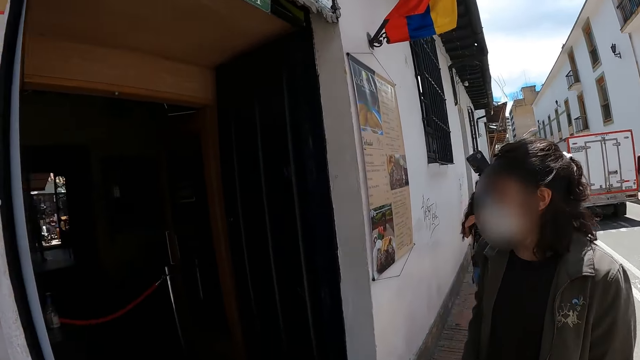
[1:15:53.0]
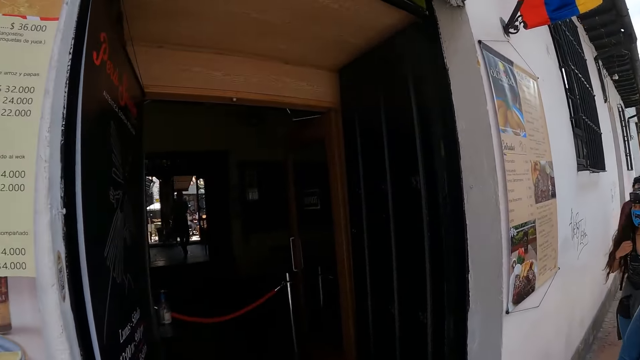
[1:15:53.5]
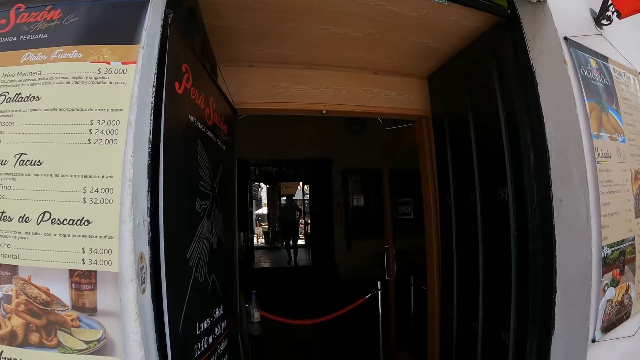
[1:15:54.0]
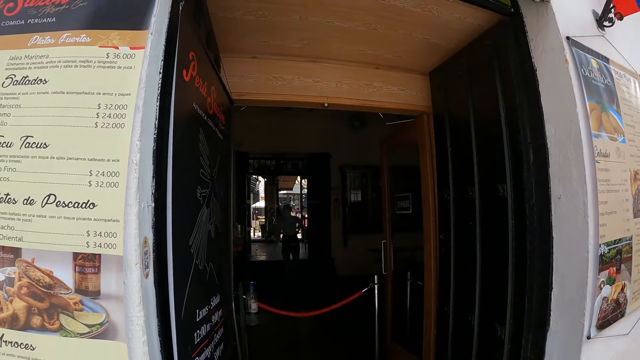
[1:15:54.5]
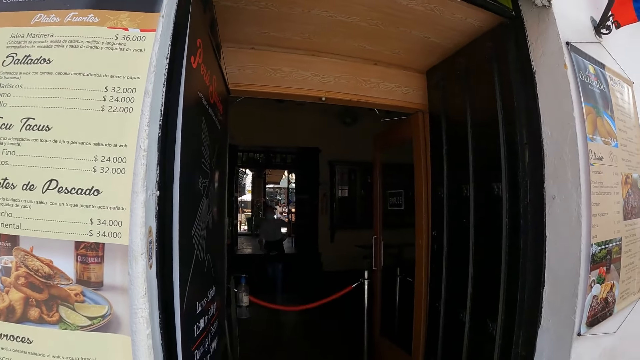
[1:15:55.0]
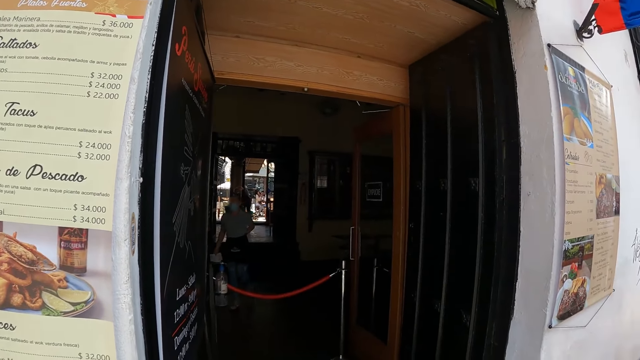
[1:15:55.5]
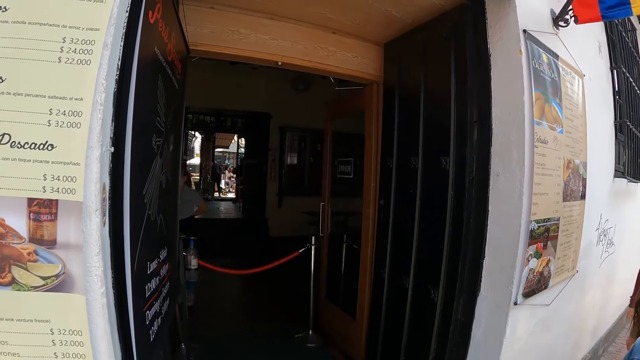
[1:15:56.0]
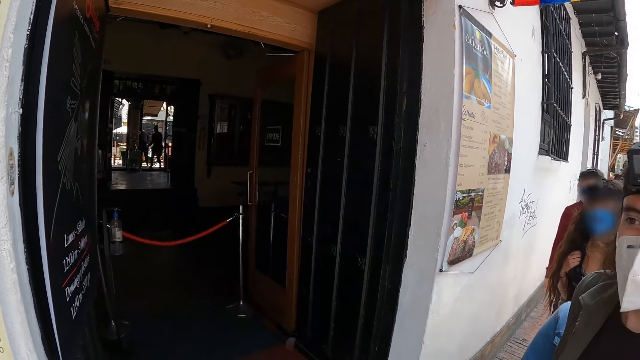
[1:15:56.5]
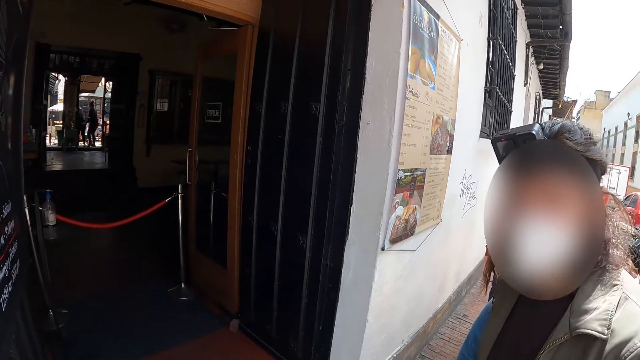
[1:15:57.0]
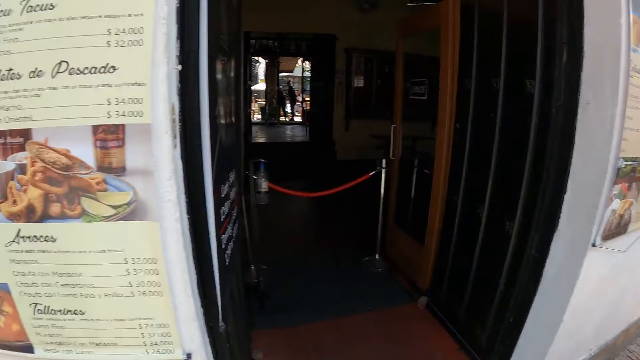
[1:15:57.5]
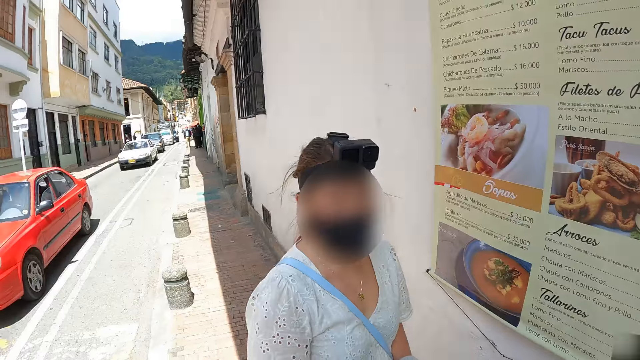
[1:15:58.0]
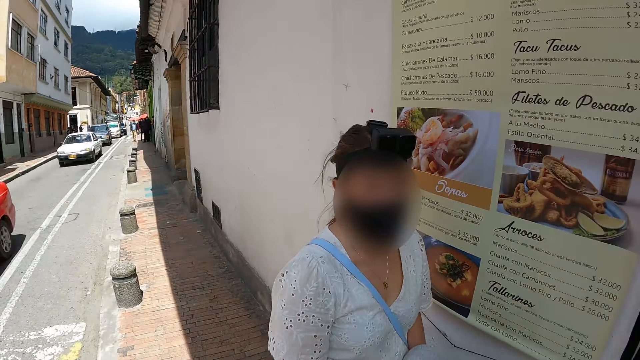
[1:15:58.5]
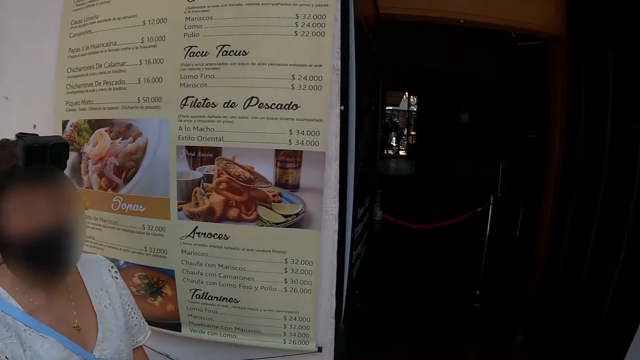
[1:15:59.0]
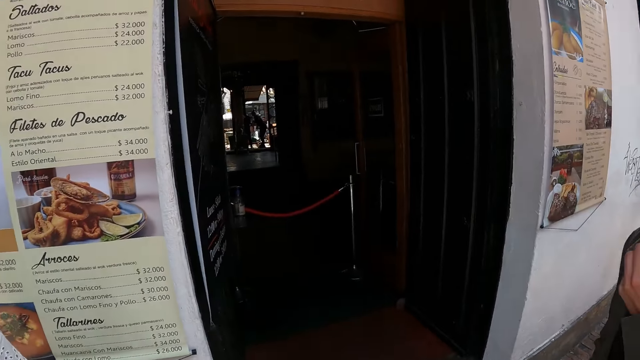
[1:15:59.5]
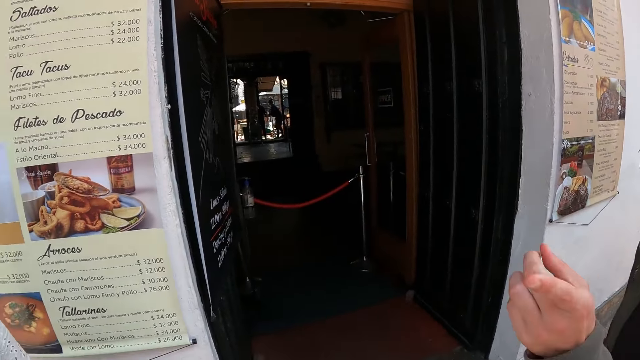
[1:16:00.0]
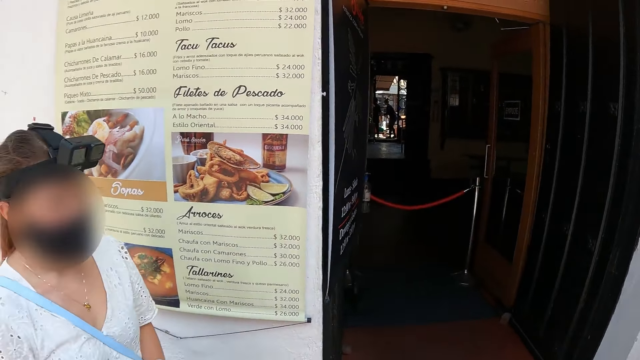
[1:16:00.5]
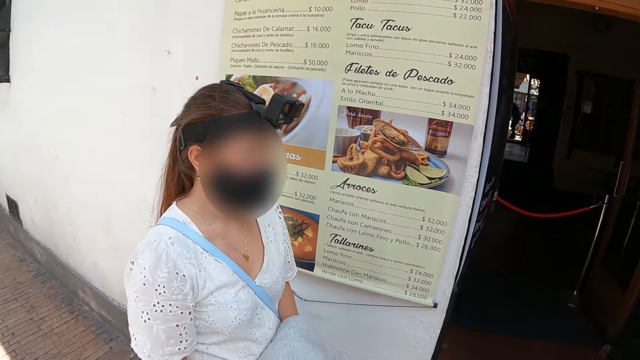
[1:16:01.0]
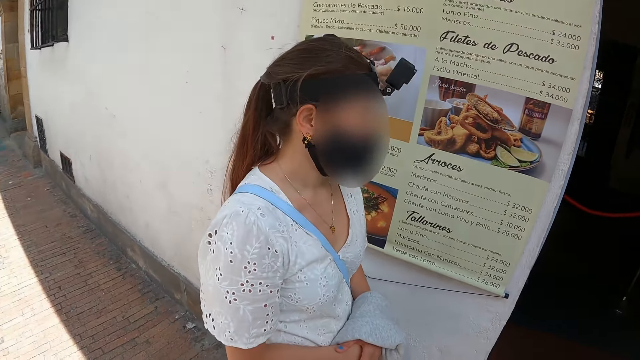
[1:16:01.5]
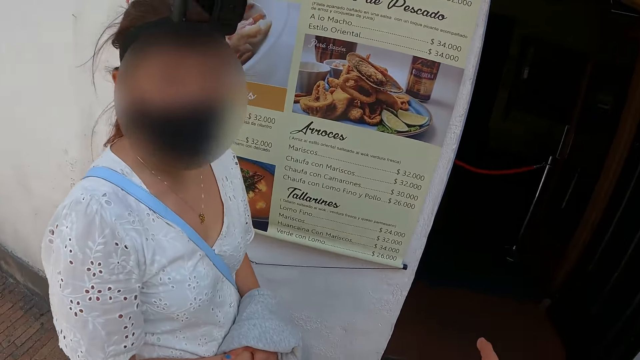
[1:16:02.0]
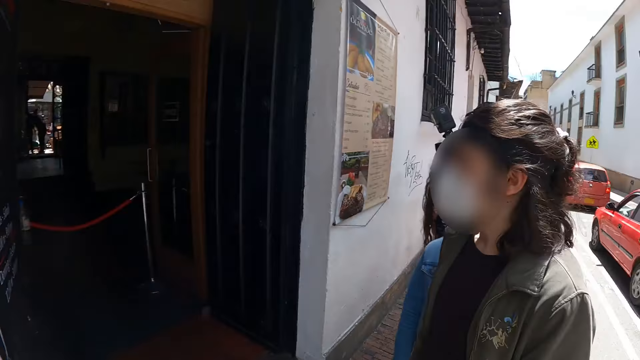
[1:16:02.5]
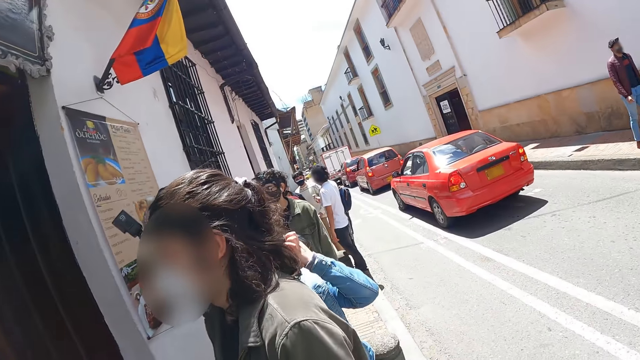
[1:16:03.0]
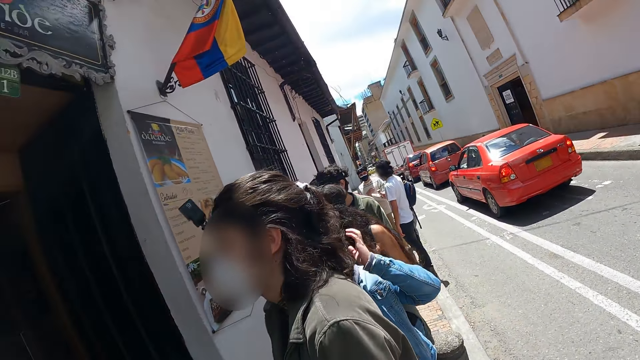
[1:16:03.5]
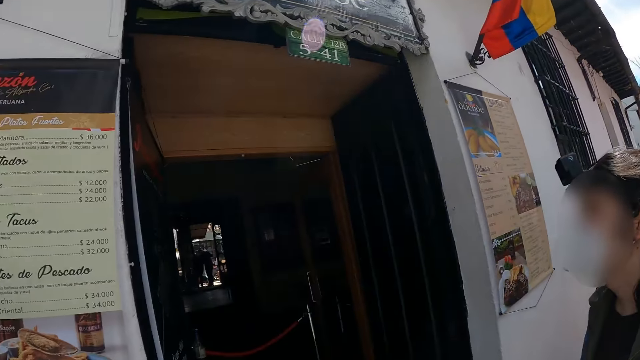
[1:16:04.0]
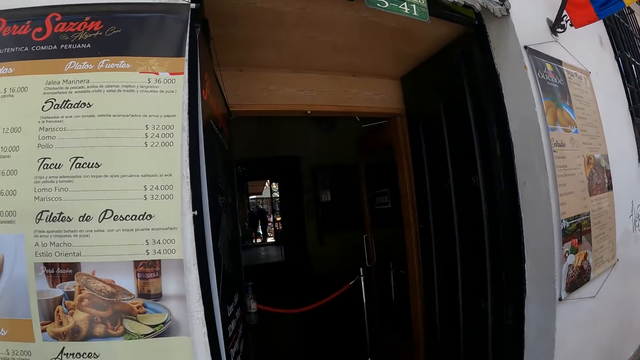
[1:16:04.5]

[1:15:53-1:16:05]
The camera wearer looks around the open area. They look at a man. The man points at a woman. The man does a hand gesture. The camera wearer looks at the woman. They look around the open area.

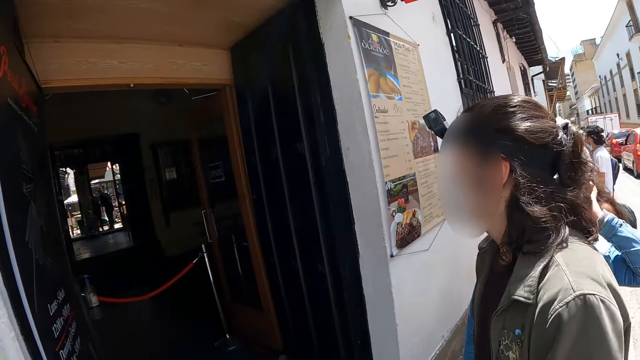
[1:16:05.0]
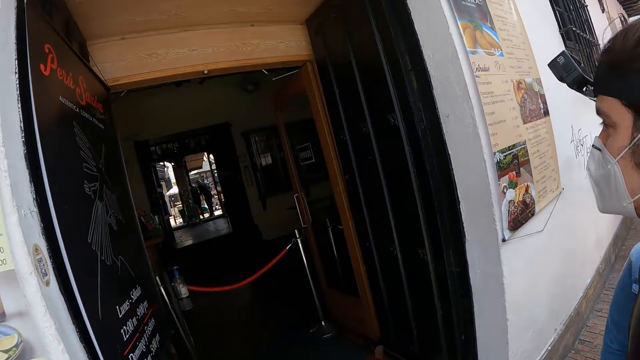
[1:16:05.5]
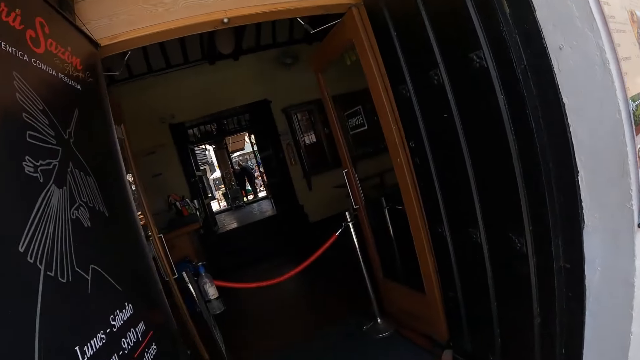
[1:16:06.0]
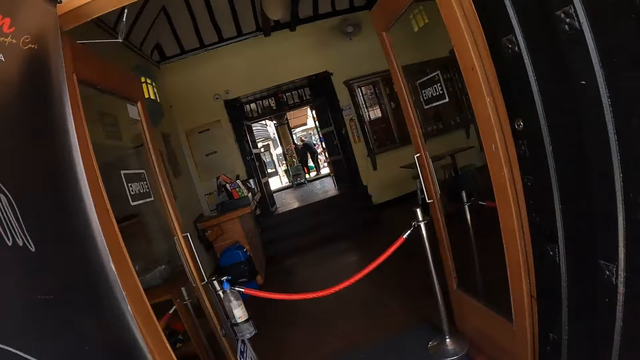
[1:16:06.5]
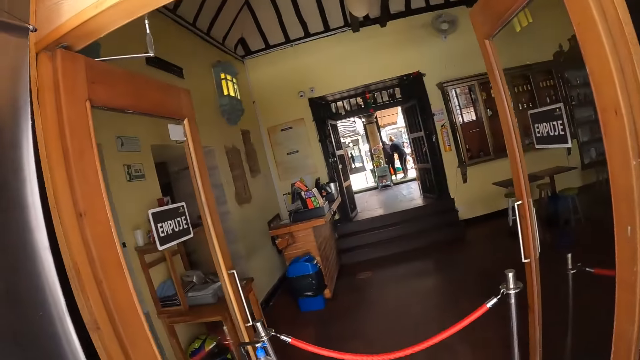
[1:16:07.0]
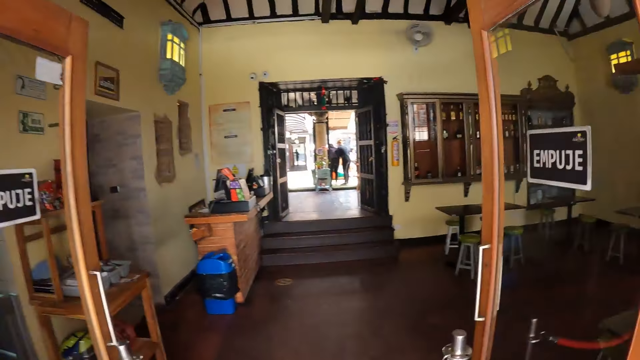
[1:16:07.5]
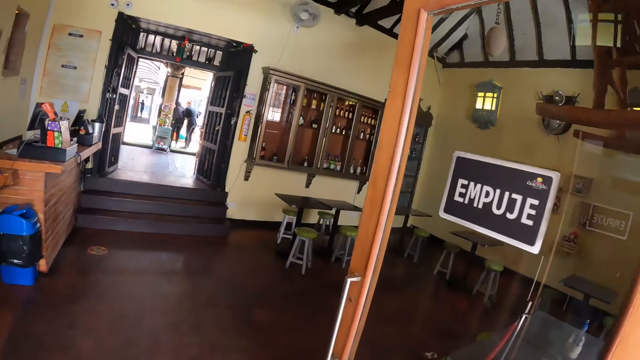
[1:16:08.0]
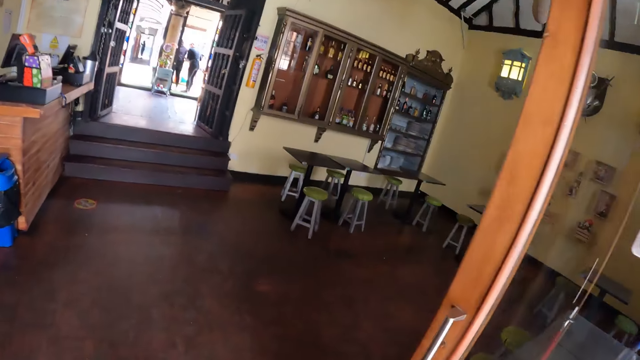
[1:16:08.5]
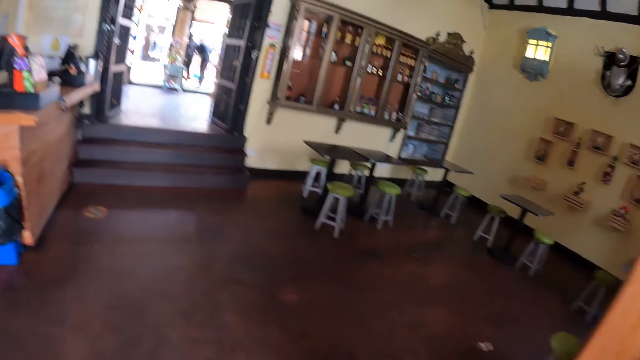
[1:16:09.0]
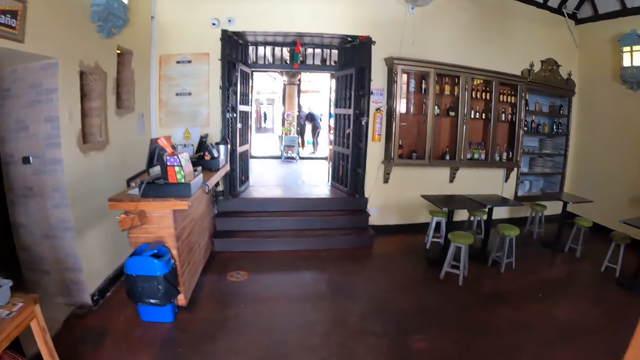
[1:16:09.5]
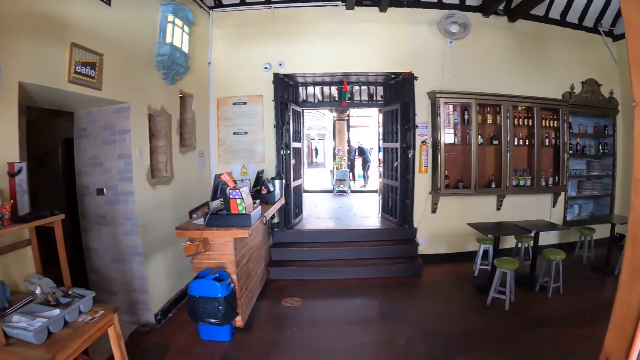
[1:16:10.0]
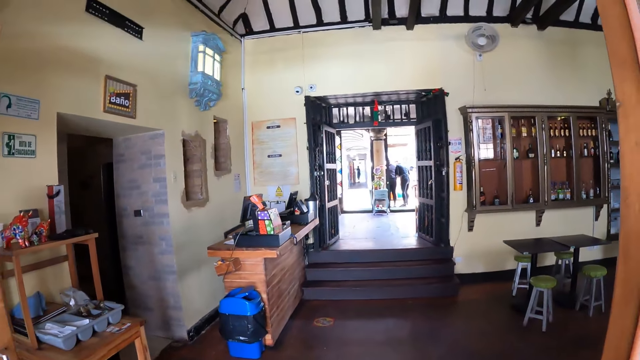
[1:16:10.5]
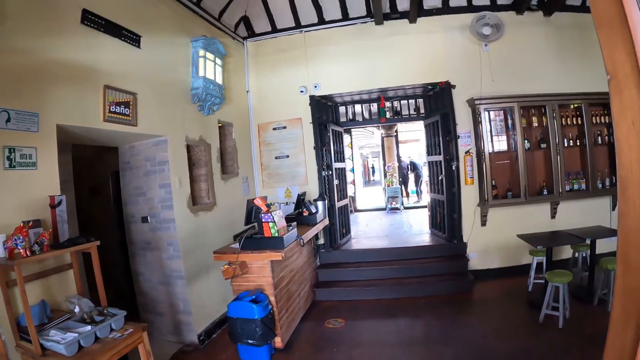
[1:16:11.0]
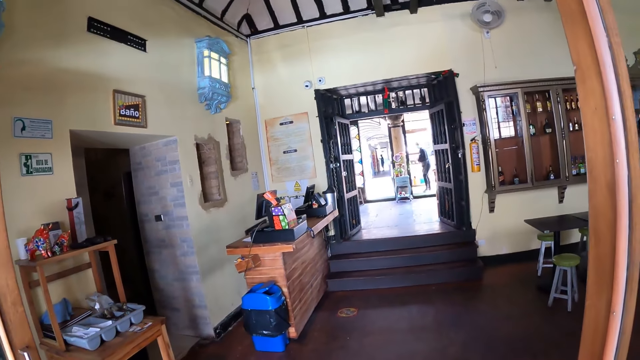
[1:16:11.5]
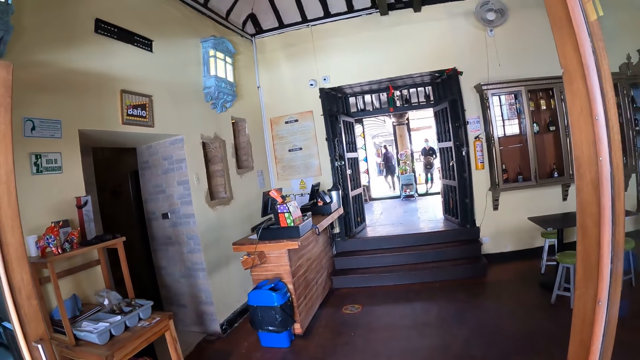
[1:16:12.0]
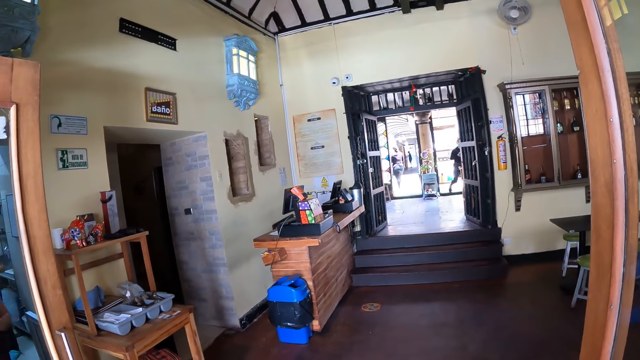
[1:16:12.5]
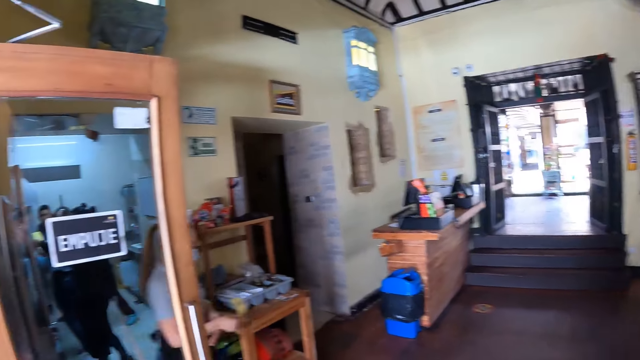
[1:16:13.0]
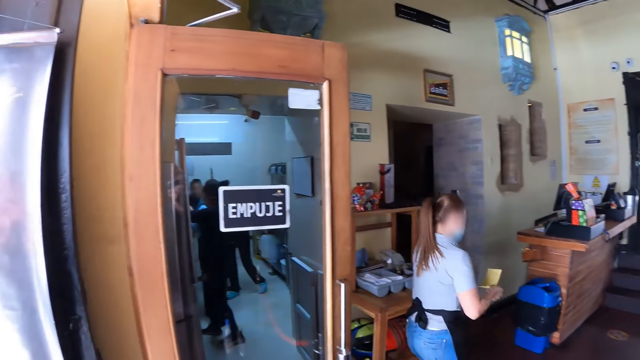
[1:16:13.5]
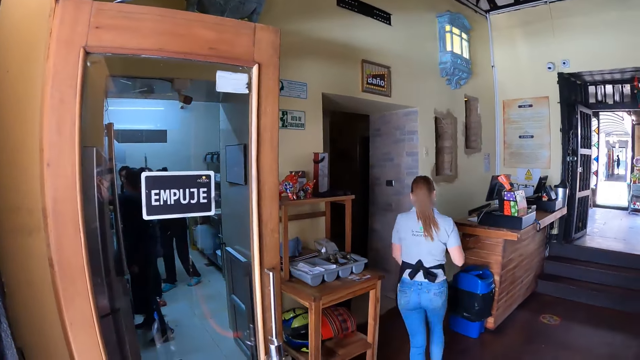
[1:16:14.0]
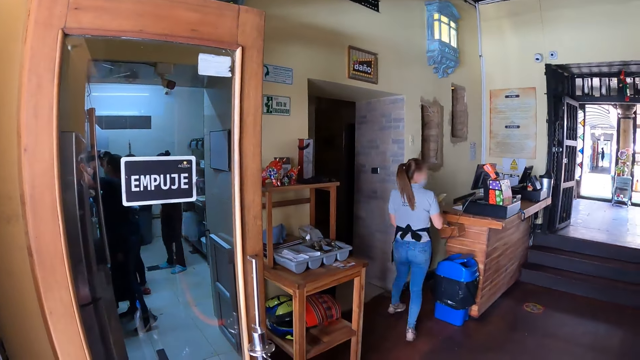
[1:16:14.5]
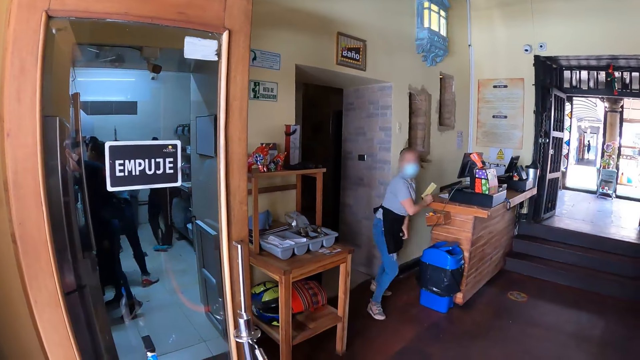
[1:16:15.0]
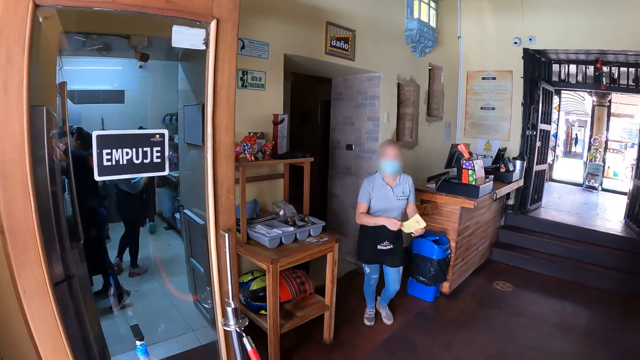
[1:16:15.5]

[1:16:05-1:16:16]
The camera wearer walks into the restaurant. They stand in the restaurant. They look around.
